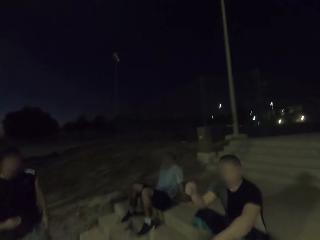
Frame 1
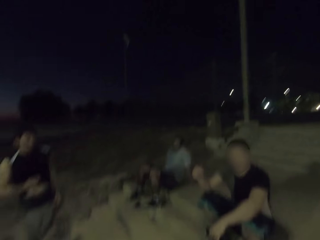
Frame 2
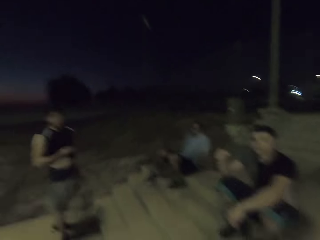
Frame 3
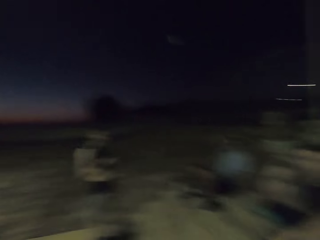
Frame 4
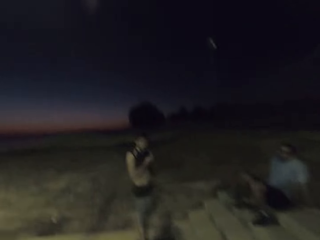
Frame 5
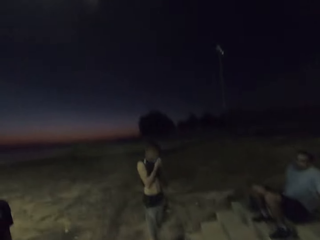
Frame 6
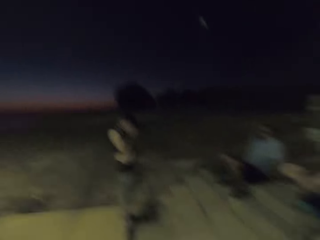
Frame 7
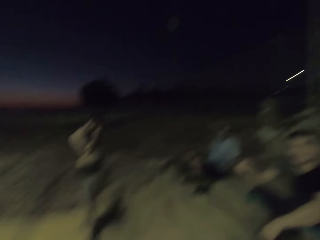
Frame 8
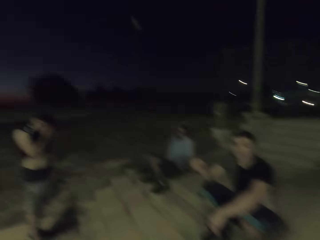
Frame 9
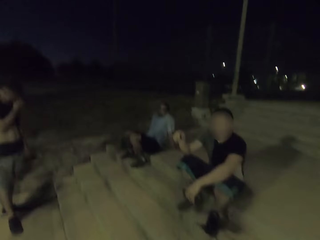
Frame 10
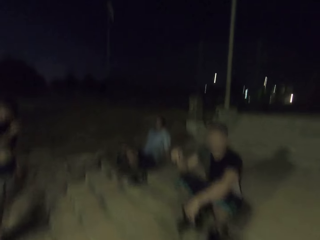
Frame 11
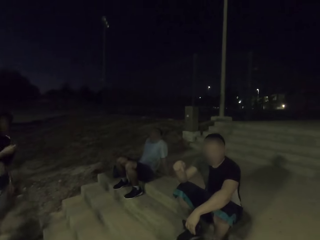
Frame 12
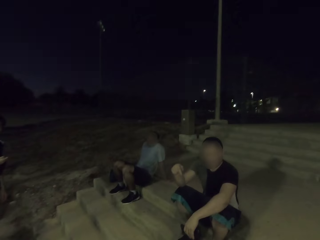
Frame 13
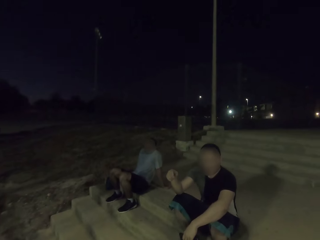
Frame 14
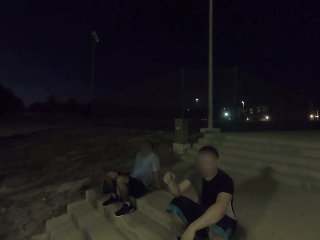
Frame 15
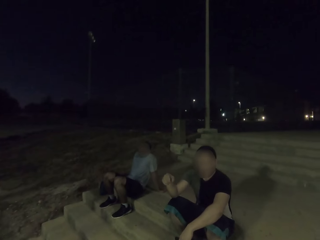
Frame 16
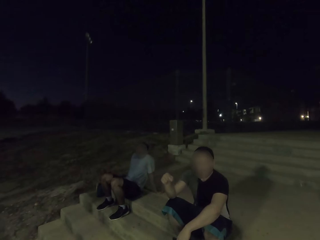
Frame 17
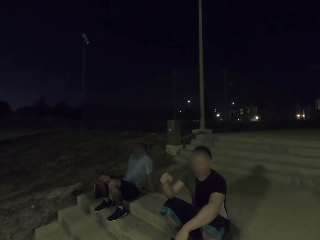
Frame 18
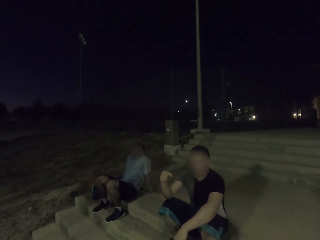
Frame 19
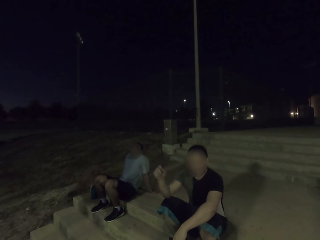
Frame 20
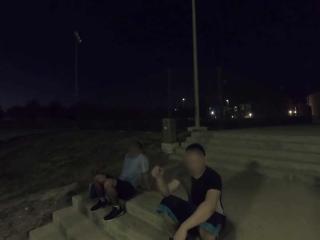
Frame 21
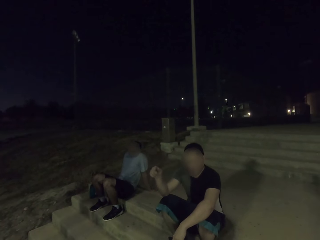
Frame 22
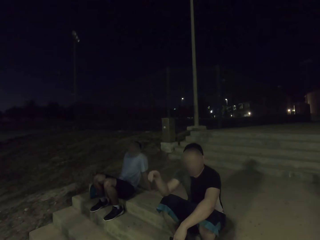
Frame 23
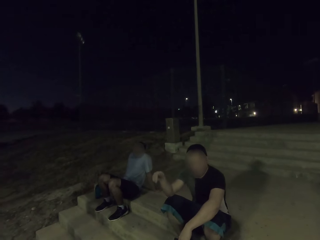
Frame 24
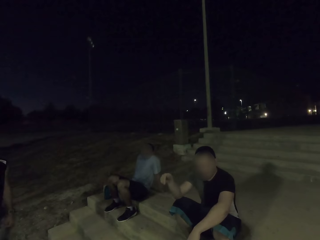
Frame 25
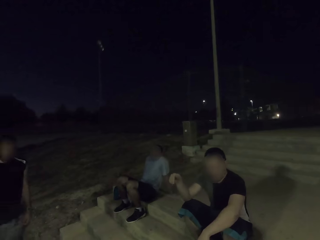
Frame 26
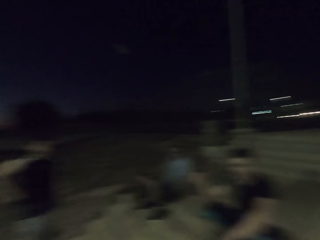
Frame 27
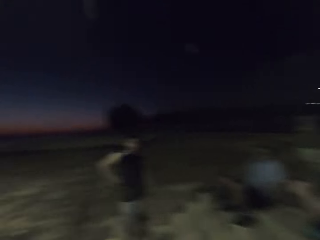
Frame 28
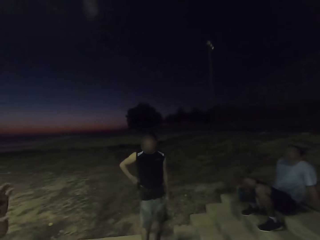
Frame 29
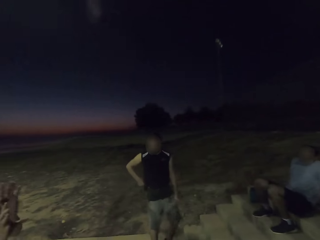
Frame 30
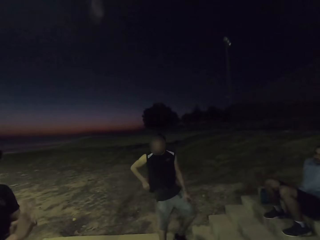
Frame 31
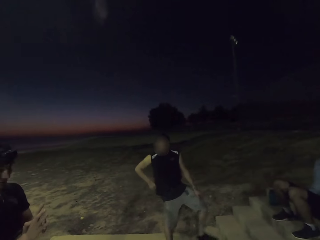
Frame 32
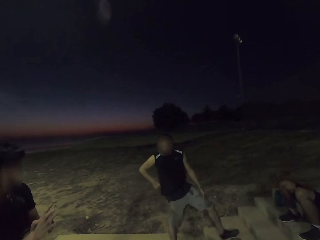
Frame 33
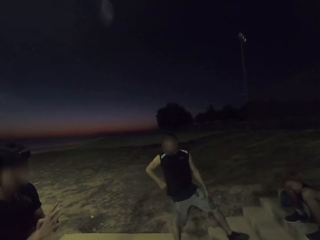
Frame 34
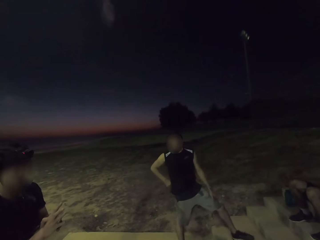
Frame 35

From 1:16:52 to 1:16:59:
A man interacts. Another man responds to the camera wearer. The other man wipes his face.

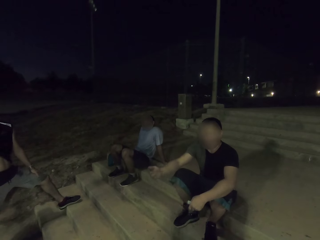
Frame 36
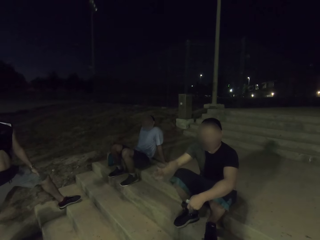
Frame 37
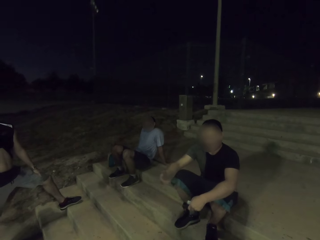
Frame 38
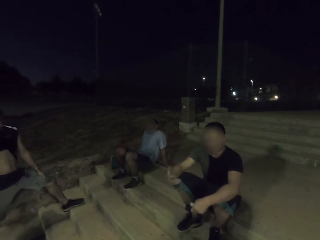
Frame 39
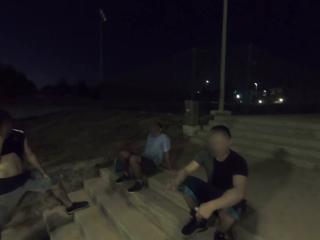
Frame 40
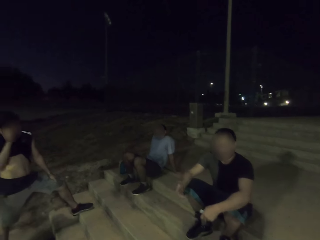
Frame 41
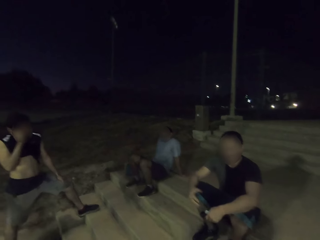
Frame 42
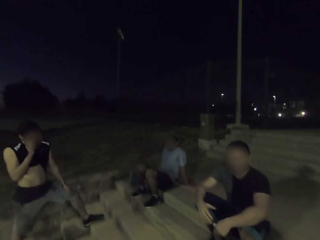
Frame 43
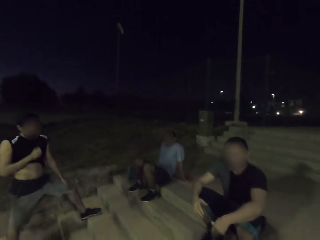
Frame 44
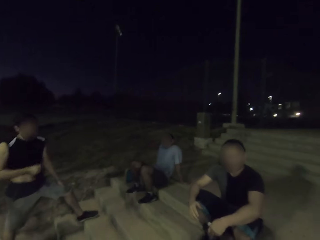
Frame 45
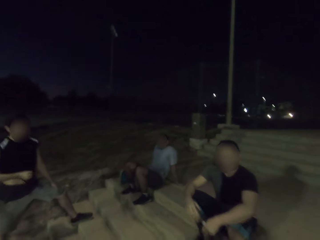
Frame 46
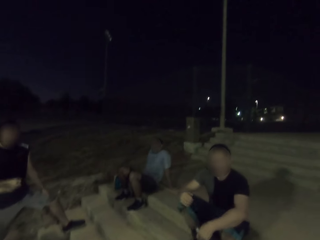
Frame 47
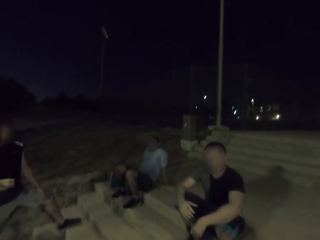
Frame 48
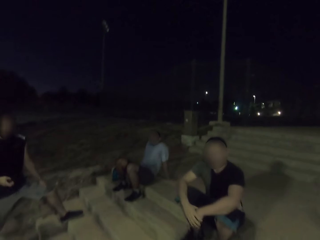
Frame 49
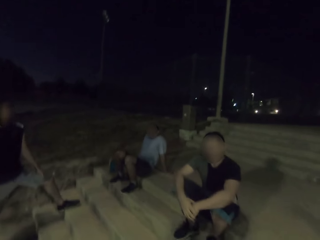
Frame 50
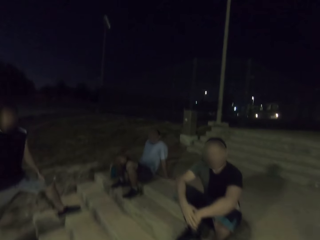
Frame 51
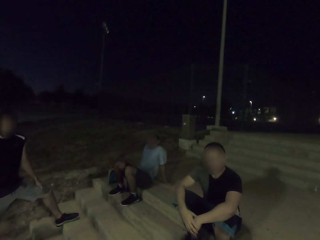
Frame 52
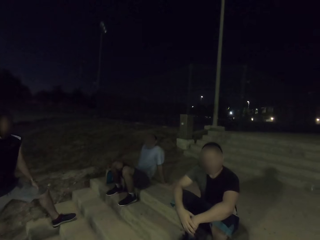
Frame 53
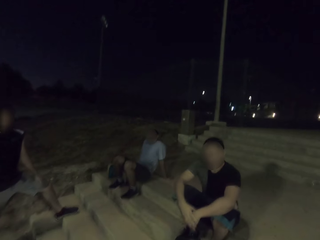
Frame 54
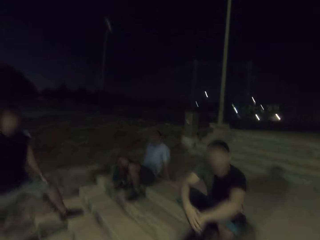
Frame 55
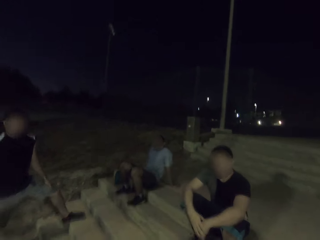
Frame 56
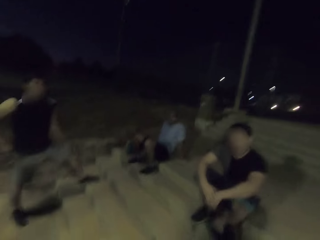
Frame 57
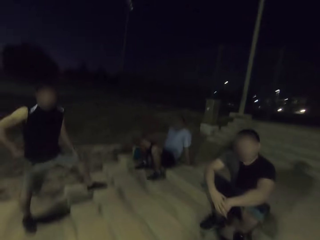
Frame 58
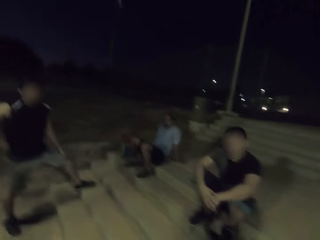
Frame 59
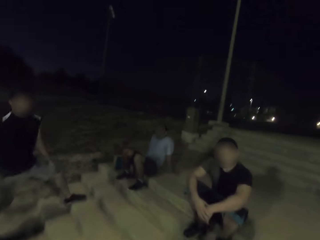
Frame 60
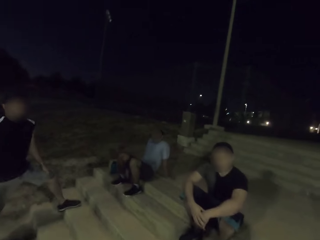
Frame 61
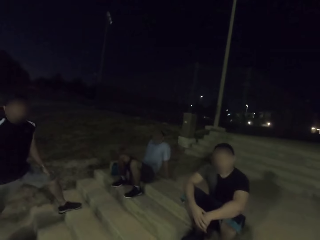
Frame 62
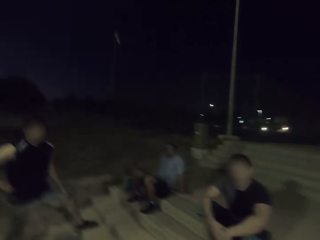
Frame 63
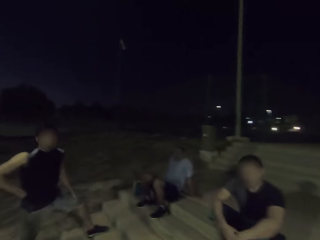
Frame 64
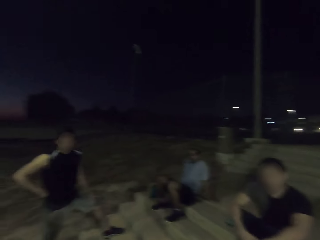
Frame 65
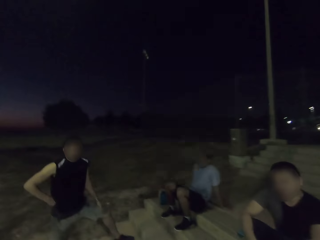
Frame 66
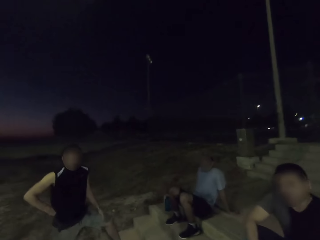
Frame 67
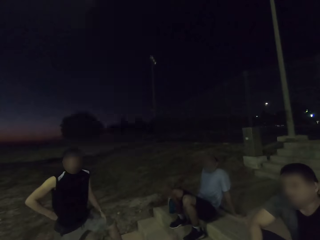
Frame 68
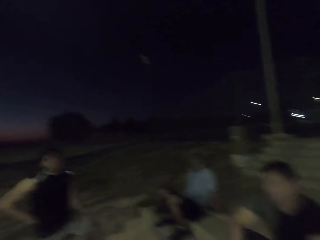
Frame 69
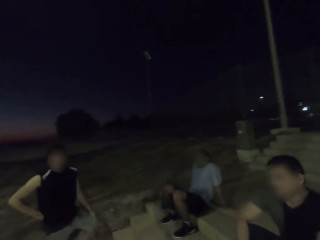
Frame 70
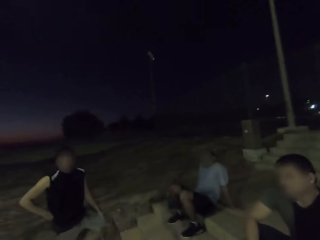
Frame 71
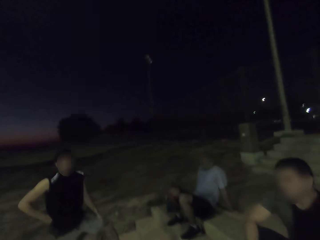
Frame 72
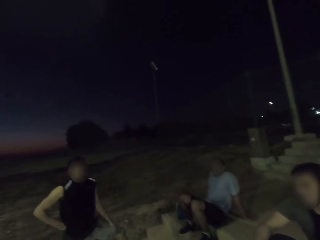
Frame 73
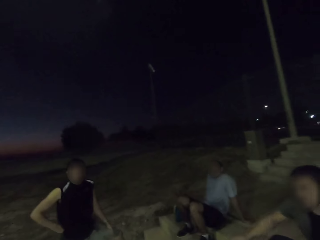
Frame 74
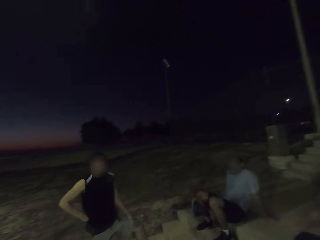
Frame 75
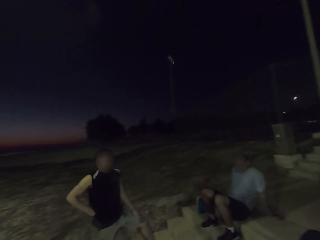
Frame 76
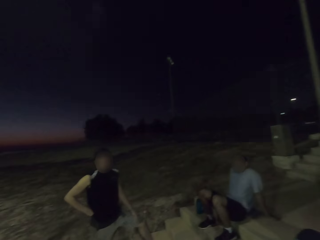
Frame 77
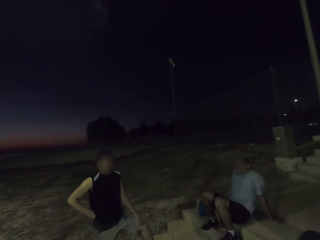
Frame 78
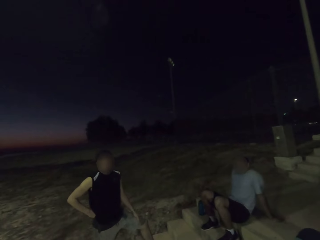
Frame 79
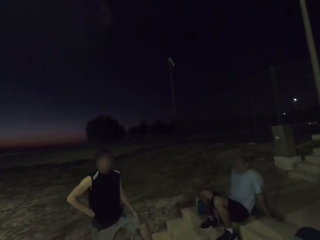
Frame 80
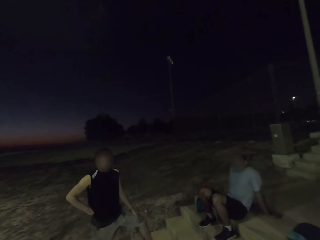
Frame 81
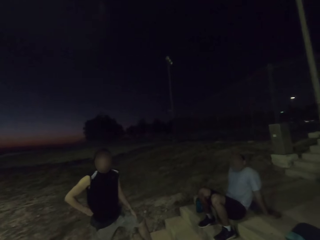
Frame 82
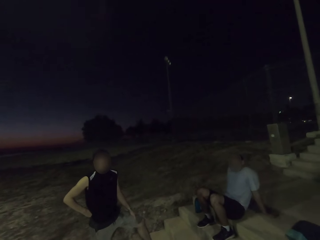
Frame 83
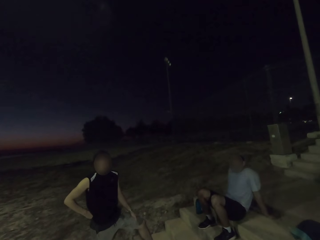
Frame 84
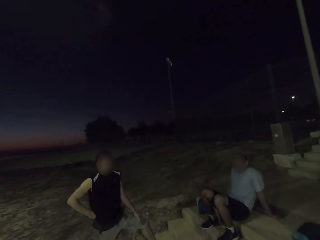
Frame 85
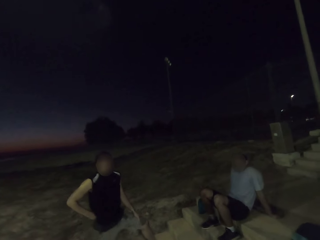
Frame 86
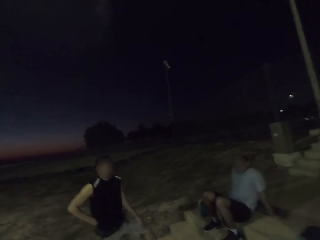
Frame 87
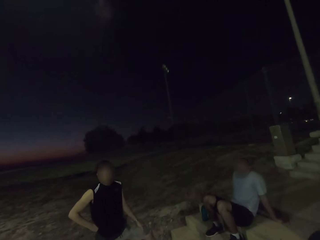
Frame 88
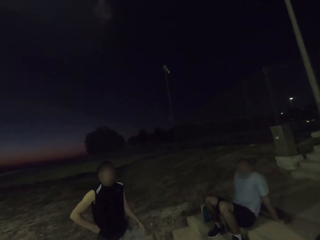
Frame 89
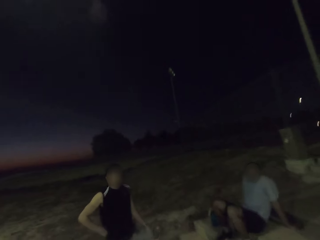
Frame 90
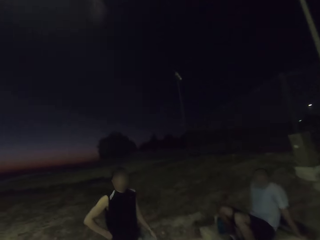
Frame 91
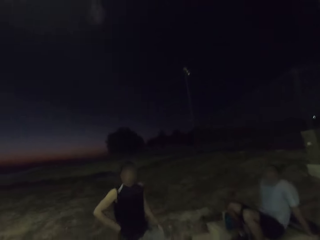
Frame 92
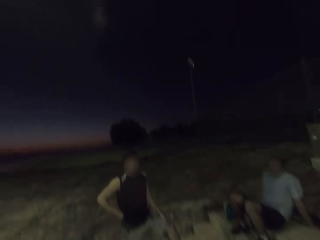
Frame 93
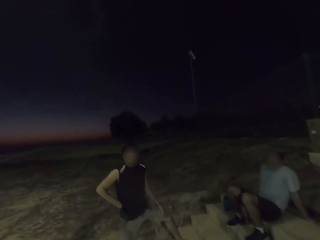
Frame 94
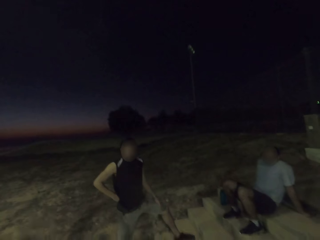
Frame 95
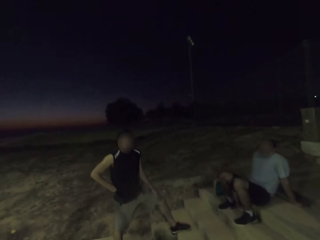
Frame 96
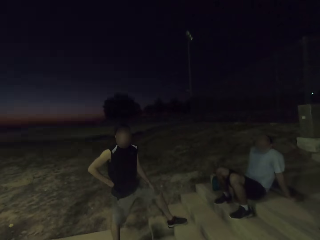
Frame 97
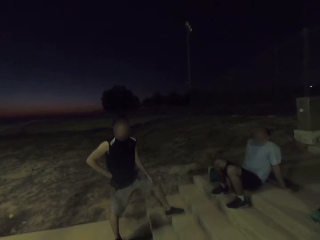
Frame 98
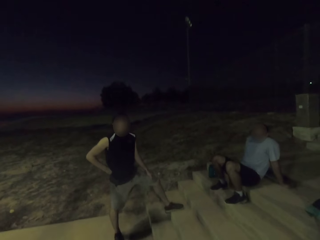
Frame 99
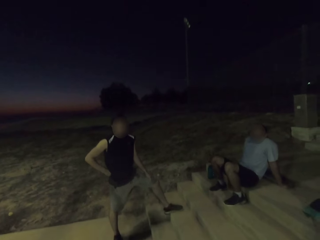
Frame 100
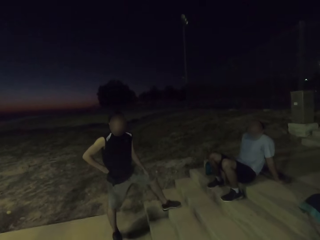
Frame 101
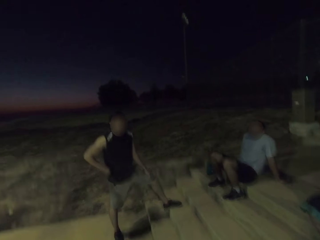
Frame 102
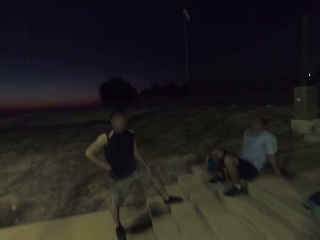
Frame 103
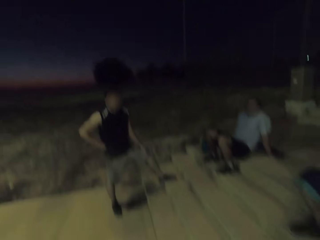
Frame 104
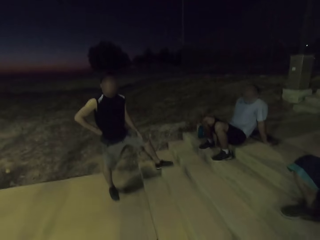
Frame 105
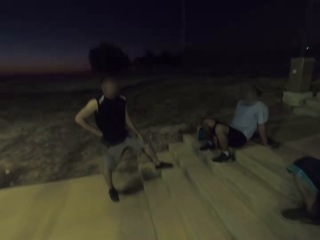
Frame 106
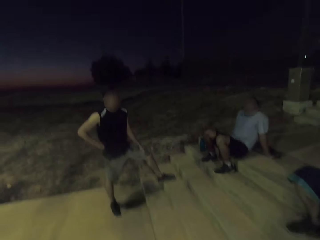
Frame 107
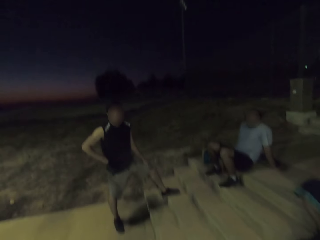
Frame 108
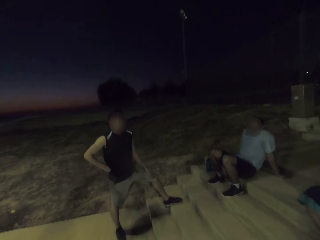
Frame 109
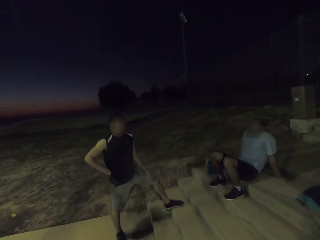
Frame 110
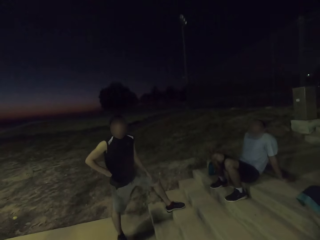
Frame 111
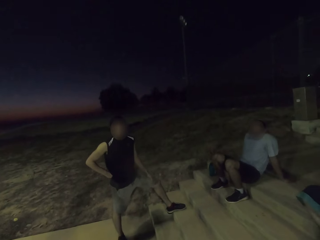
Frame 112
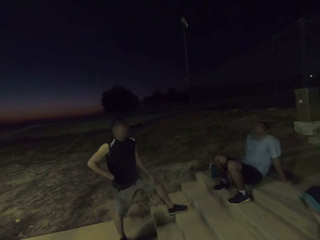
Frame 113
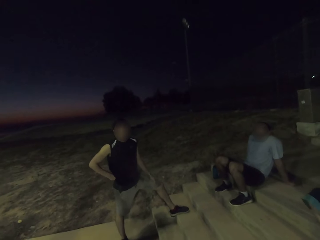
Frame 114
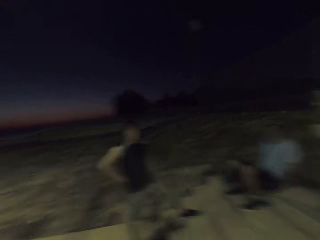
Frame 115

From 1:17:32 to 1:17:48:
A man touches his face. He wipes the face using his top.
